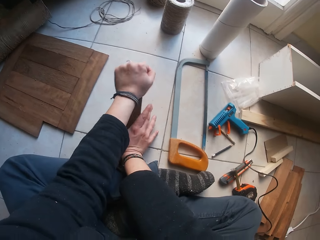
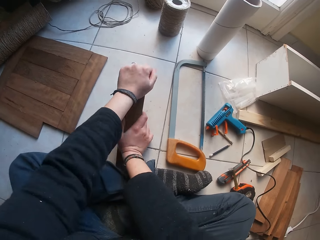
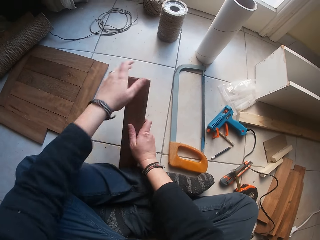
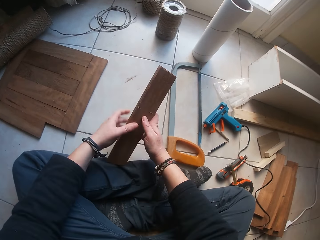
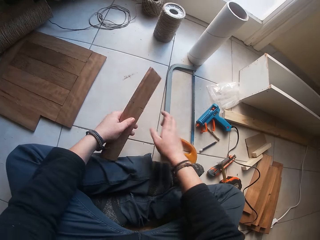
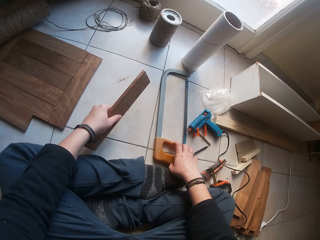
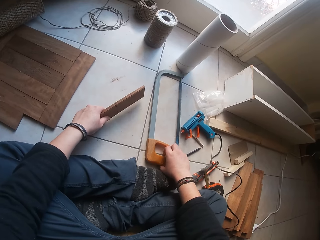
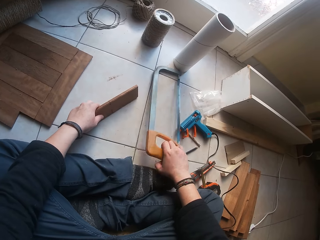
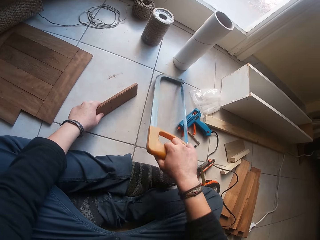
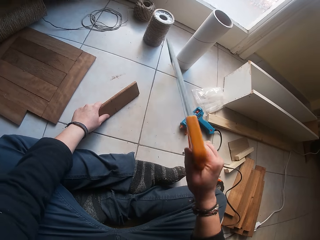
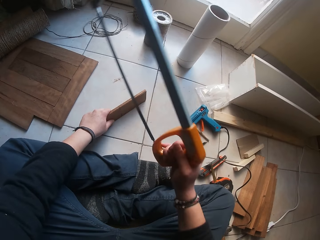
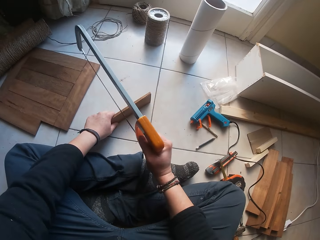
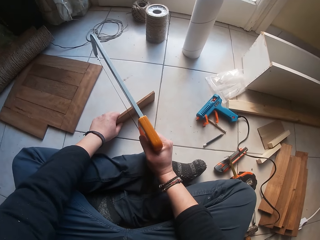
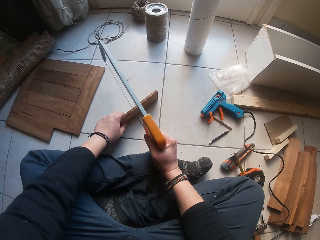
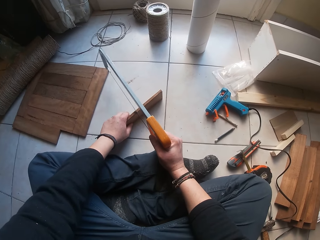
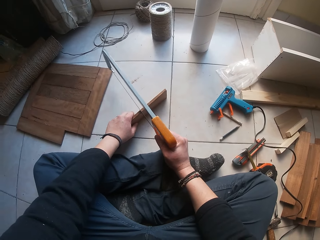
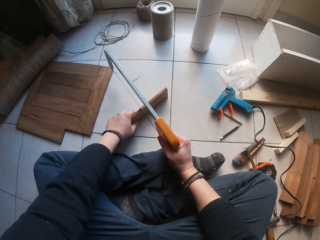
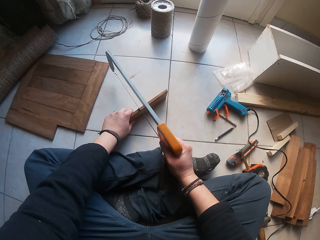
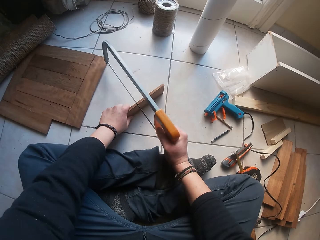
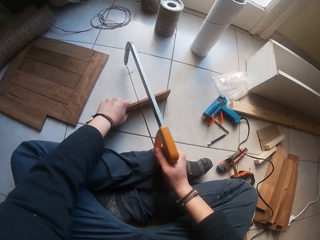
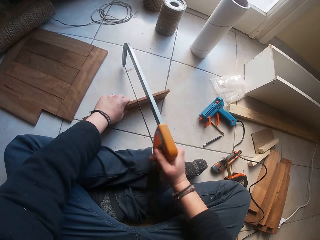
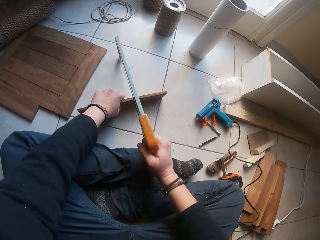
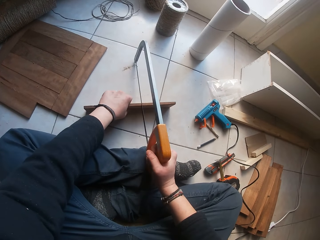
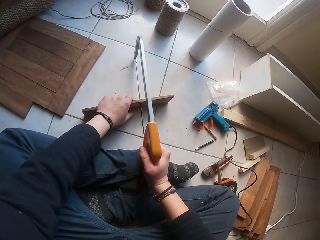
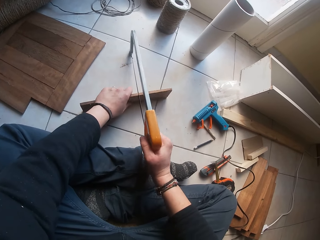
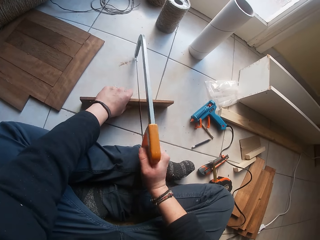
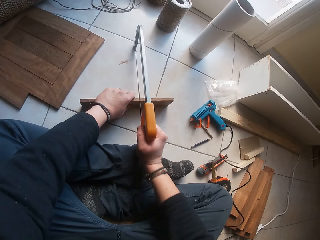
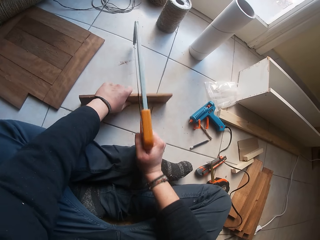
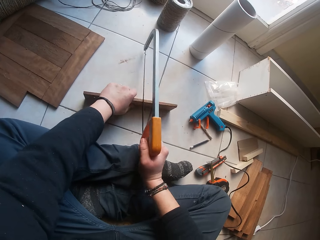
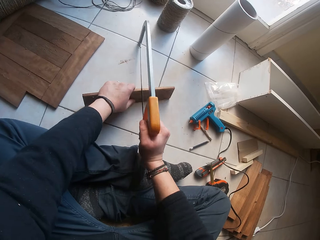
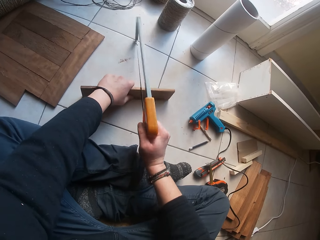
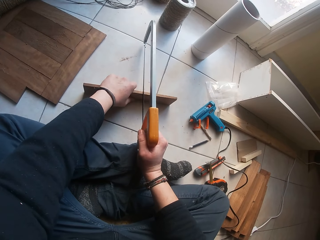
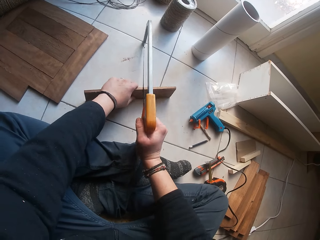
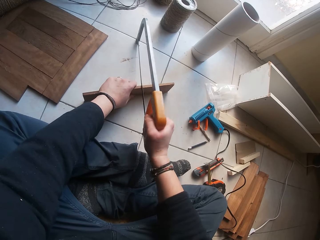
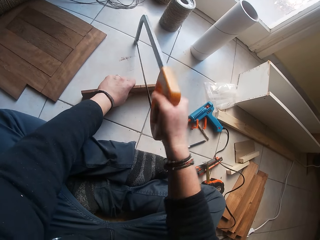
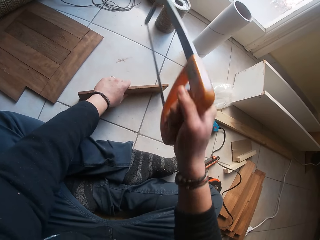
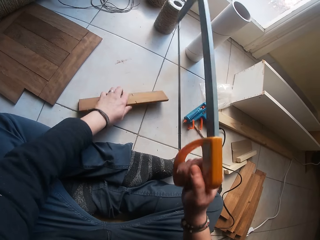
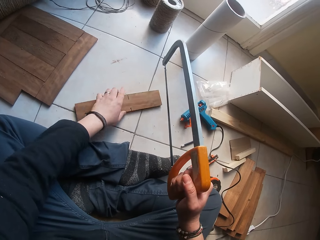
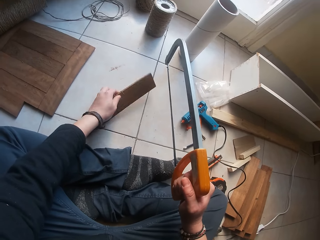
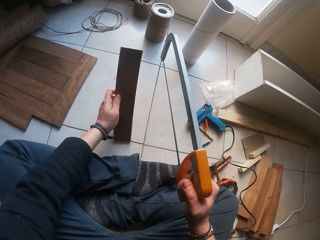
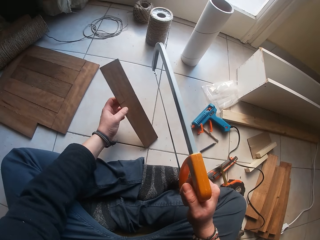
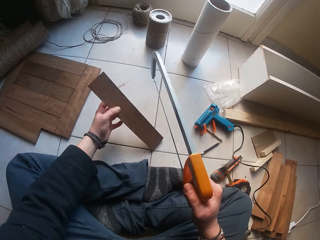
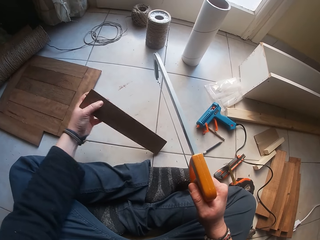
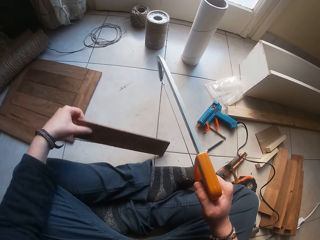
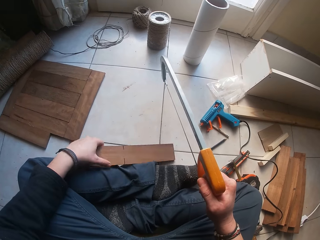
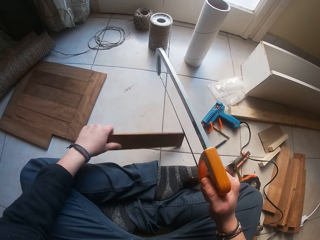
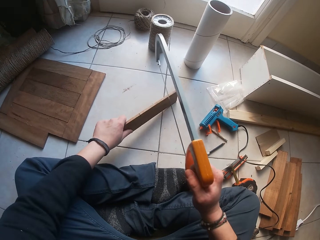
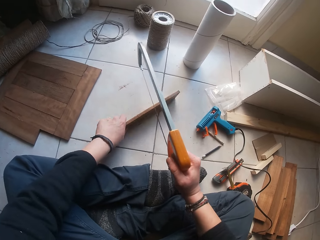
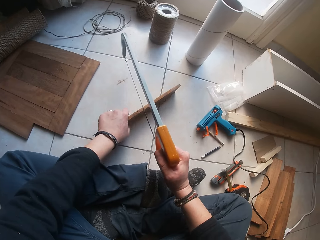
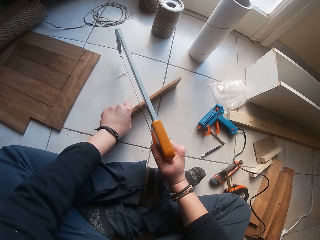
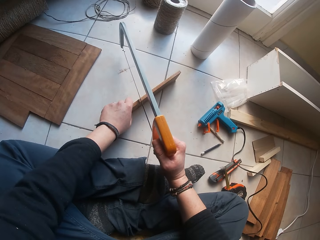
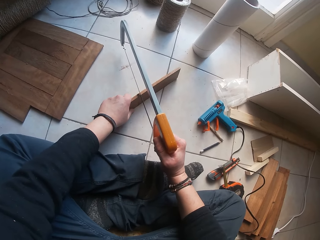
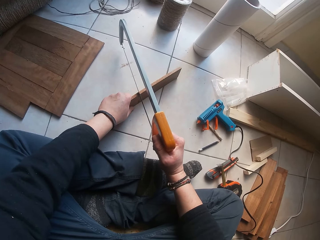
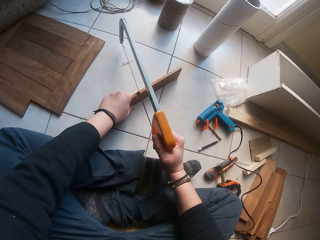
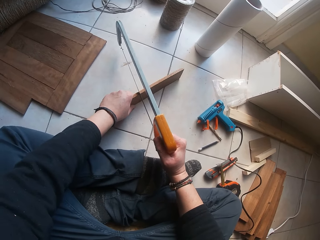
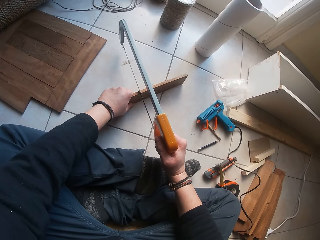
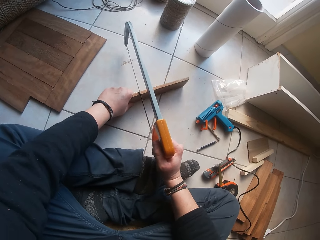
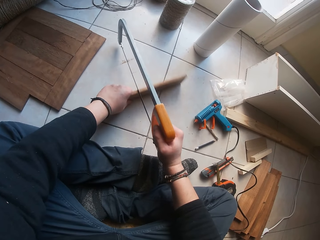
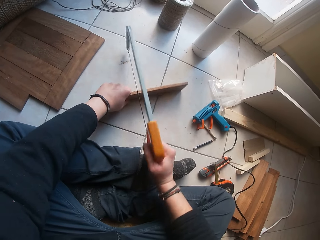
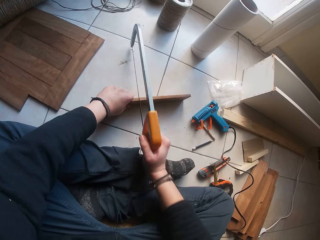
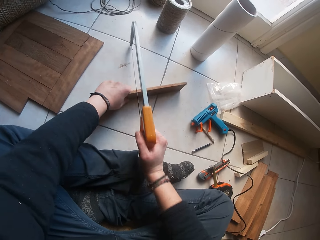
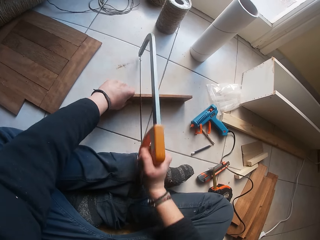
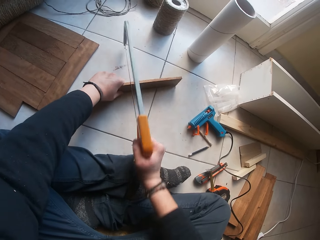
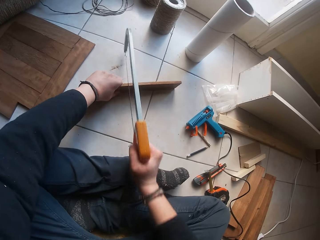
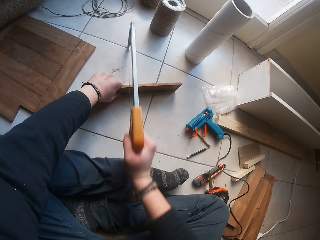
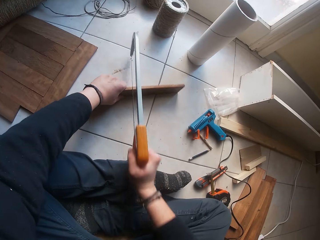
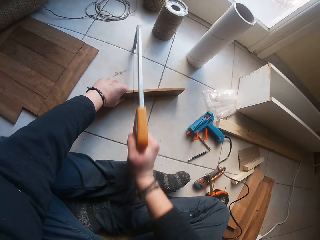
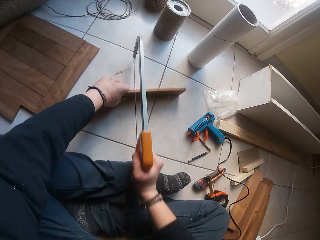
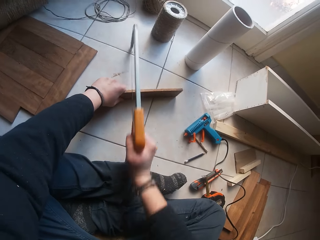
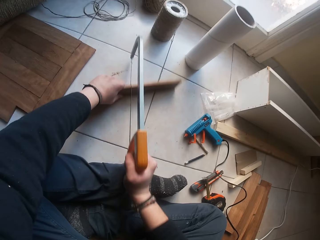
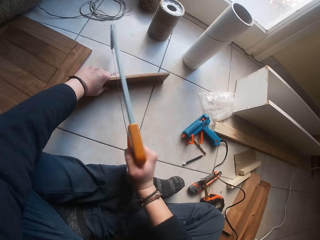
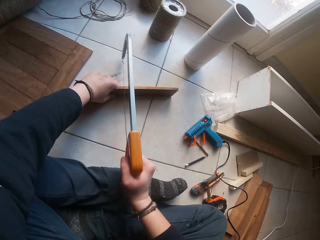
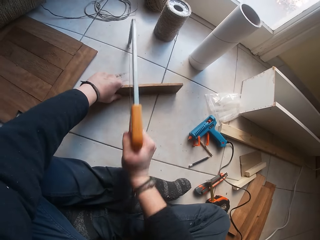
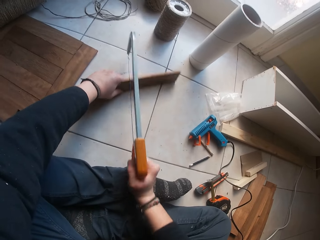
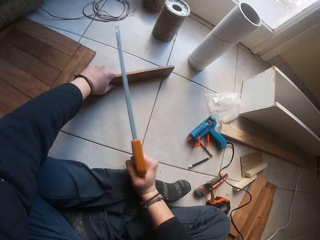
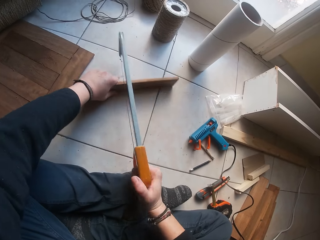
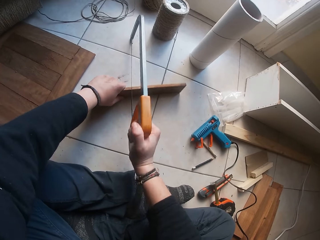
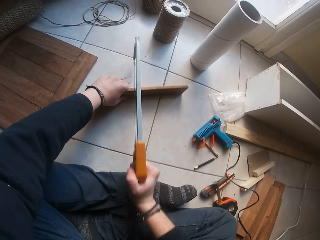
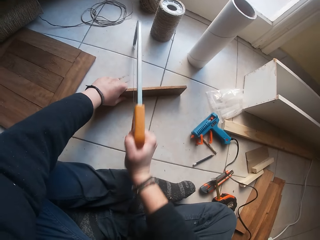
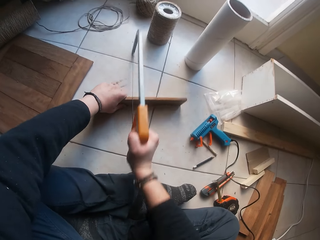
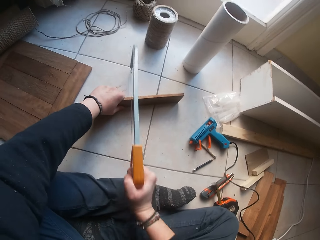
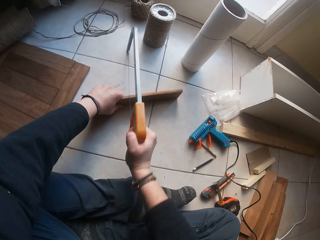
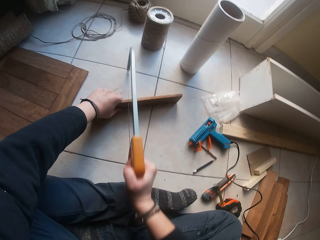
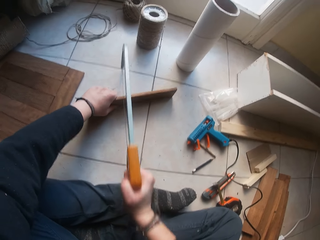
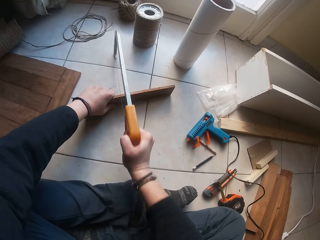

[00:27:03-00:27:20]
The camera wearer tries to break the piece of wood by pressing one side on the floor. He picks the plank from the floor with both hands. He removes one hand from the piece of wood. He holds the plank on the floor with his left hand. He picks the saw from the floor with his right hand. He holds the saw. He cuts the plank on the floor with the saw in his right hand. He places the saw on the piece of wood. He lifts the saw from the plank with his right hand. He flips the plank on the floor with his left hand. He lifts the piece of wood. He cuts the plank on the floor with the saw in his right hand. He places the piece of wood on the ground. He places the saw on the piece of wood.

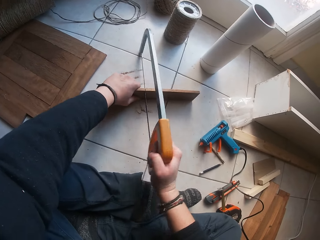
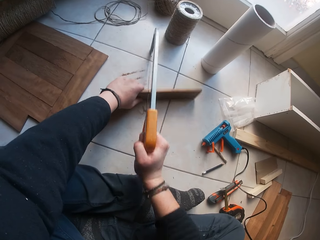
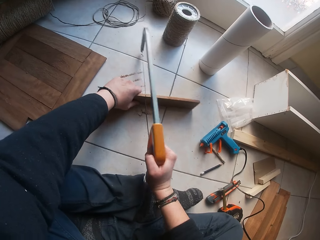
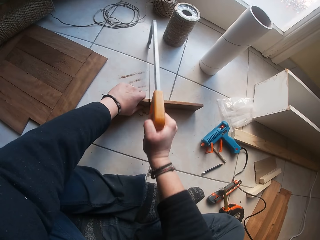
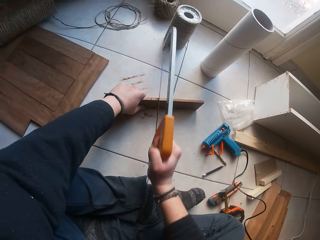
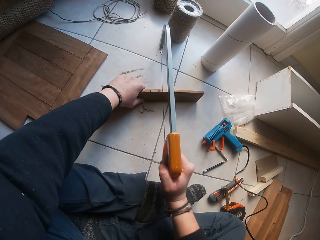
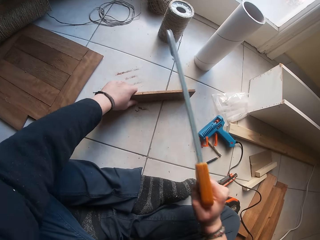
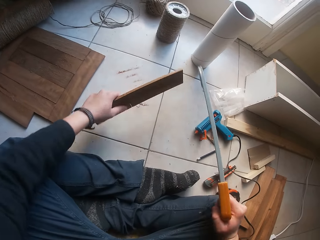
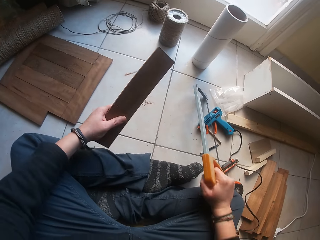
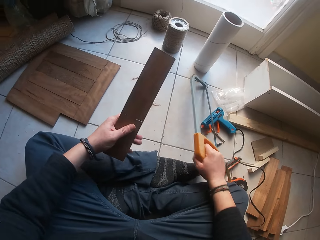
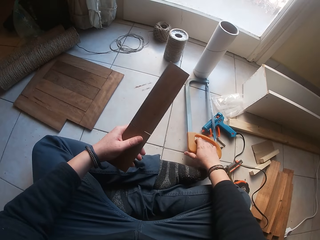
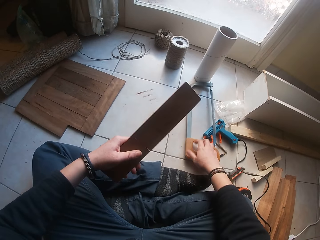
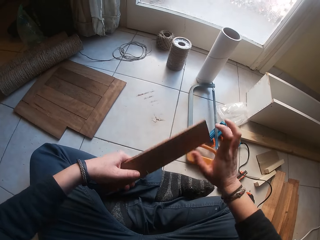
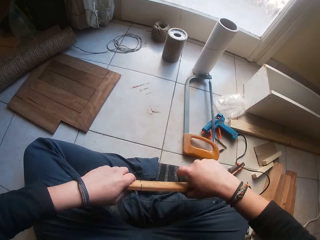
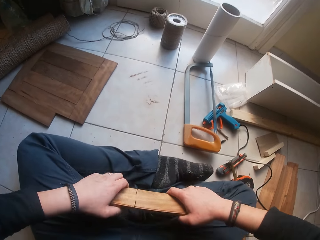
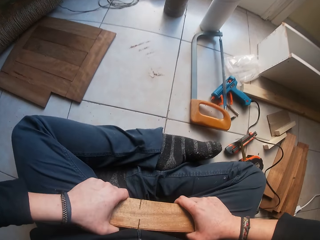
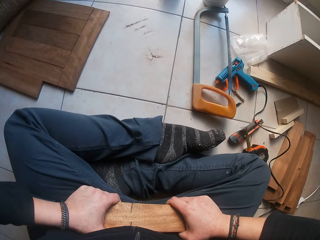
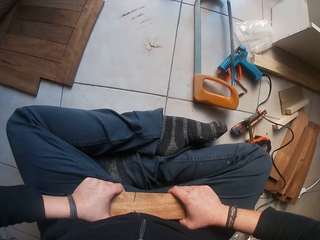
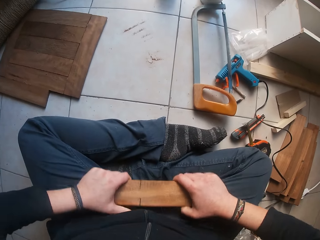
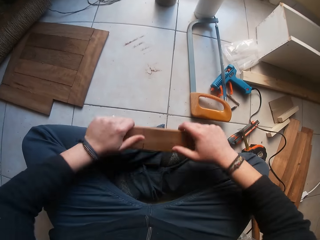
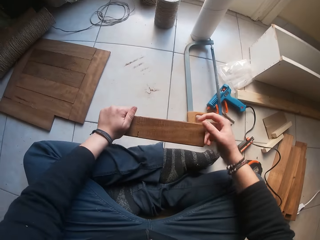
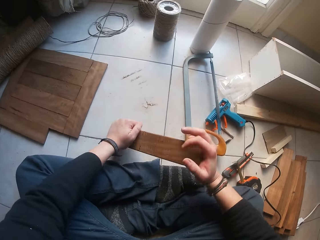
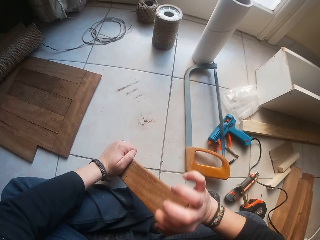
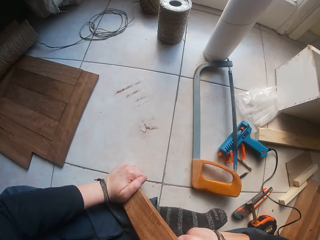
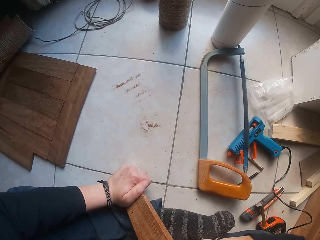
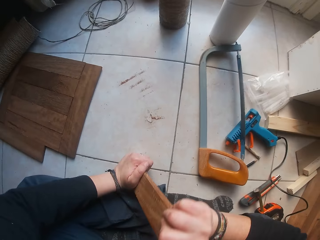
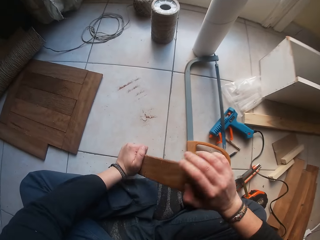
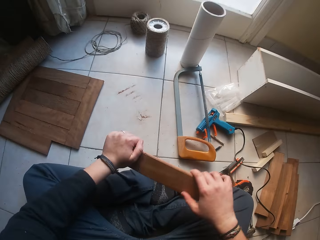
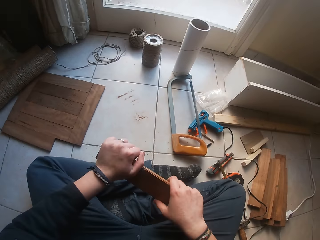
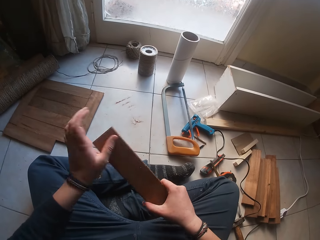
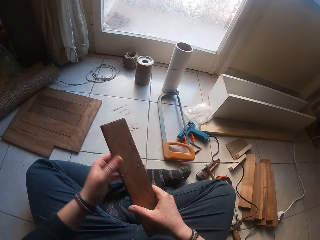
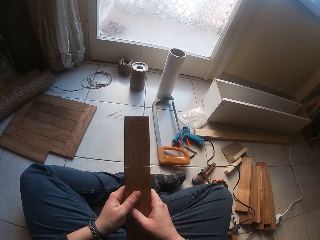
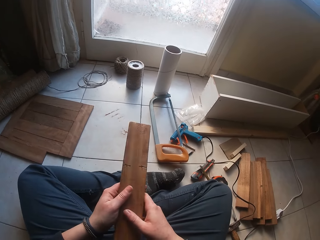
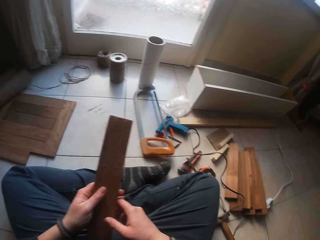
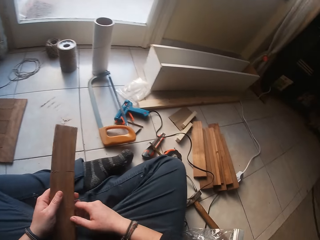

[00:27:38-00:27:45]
The camera wearer drops the hacksaw in her right hand on the floor. She holds the wood with both hands. She breaks the wood with her hands.
